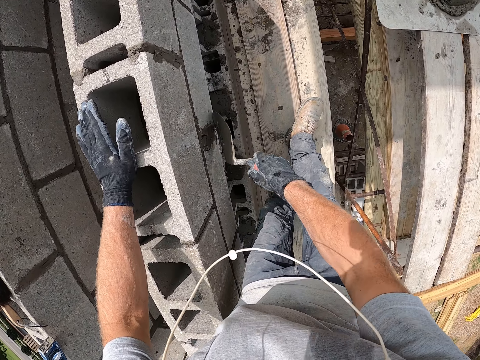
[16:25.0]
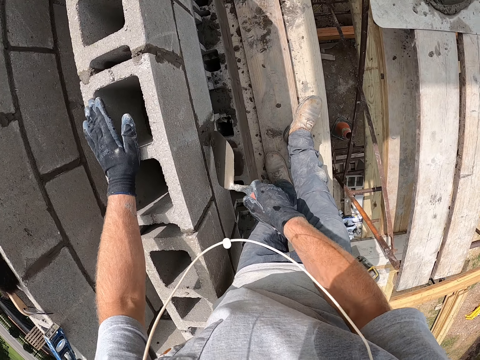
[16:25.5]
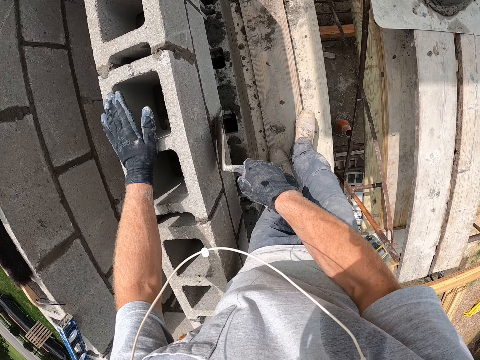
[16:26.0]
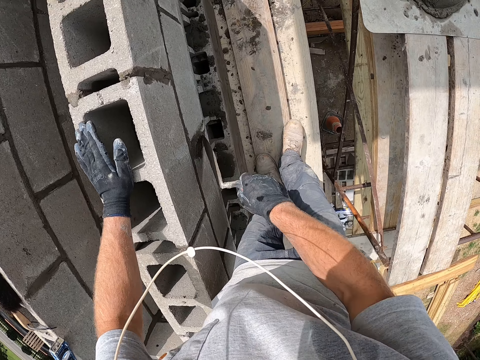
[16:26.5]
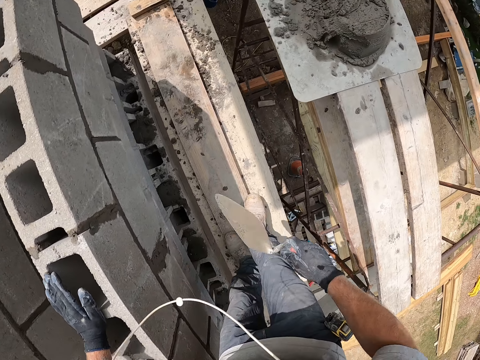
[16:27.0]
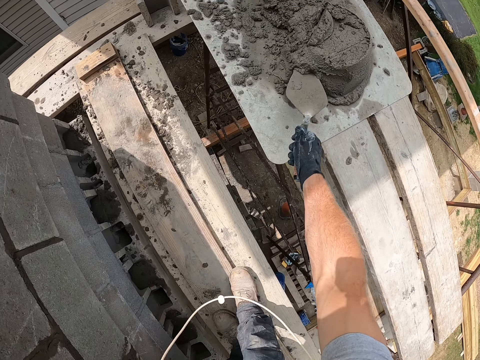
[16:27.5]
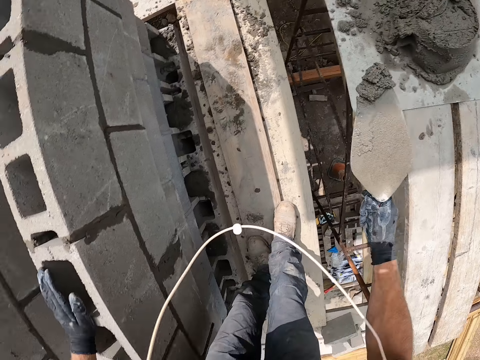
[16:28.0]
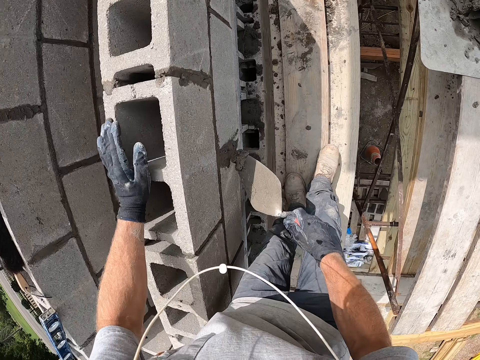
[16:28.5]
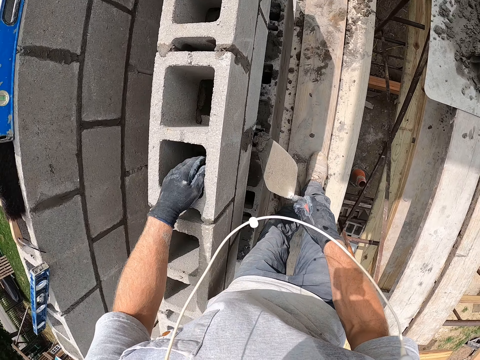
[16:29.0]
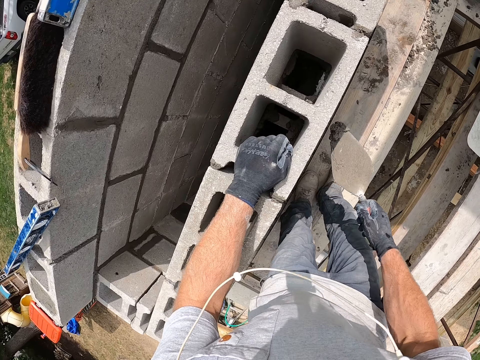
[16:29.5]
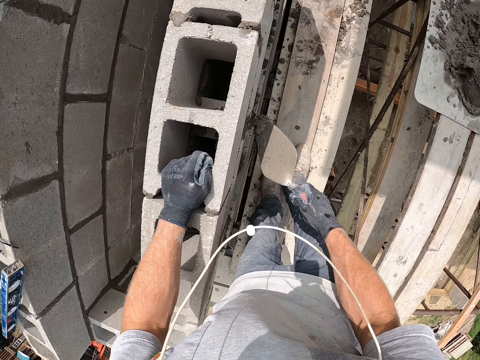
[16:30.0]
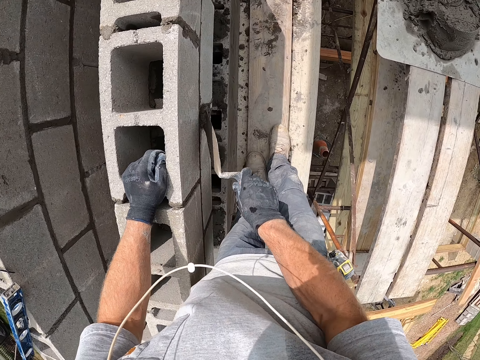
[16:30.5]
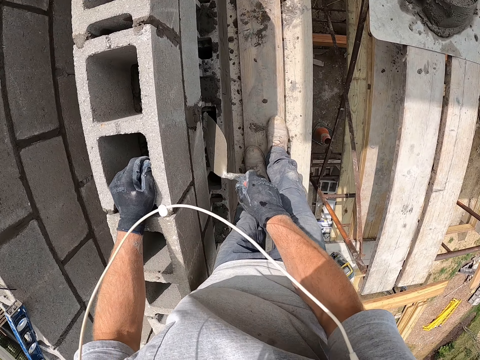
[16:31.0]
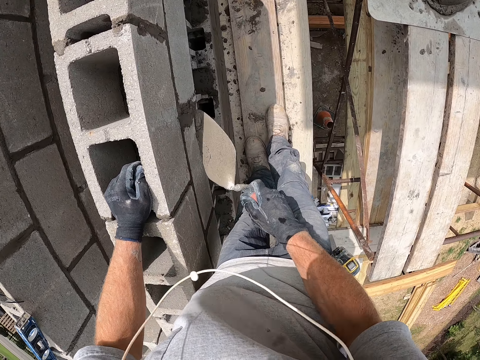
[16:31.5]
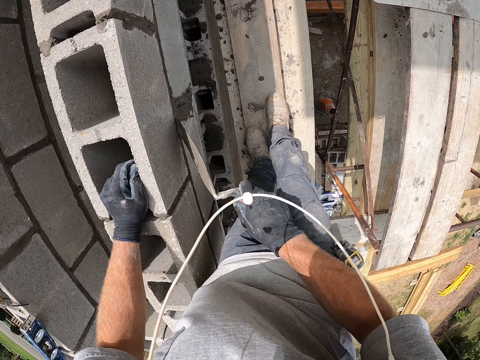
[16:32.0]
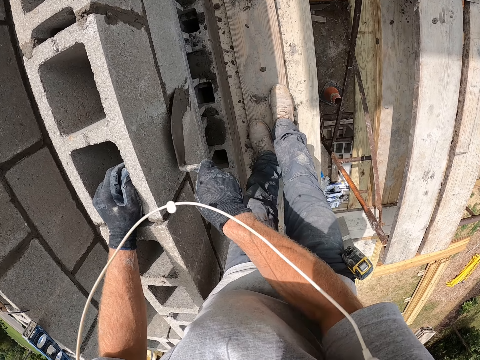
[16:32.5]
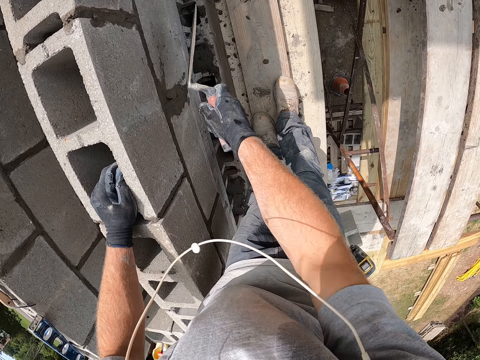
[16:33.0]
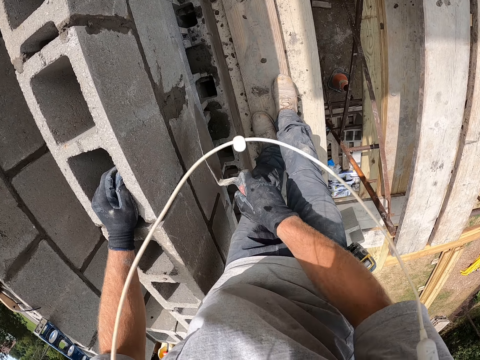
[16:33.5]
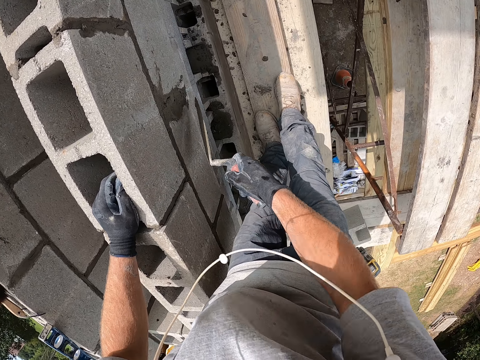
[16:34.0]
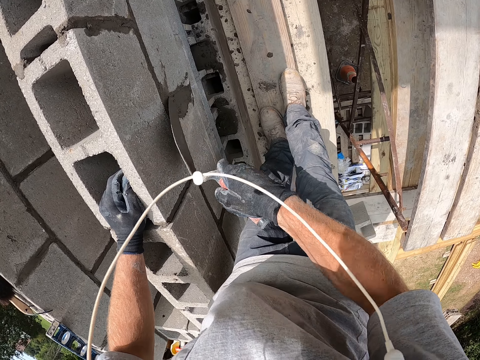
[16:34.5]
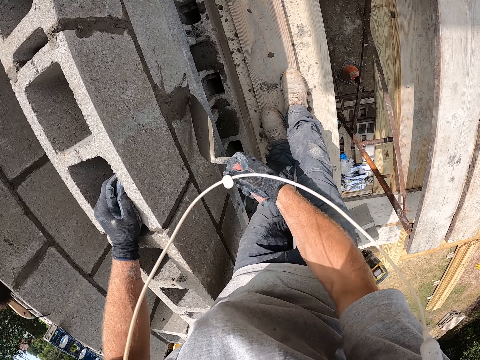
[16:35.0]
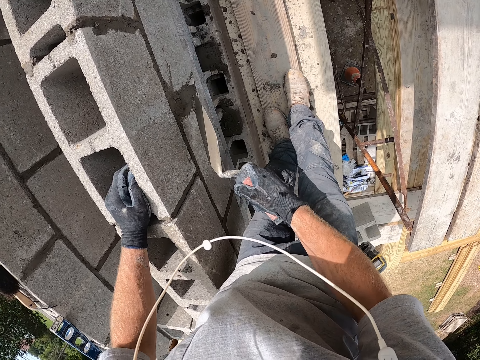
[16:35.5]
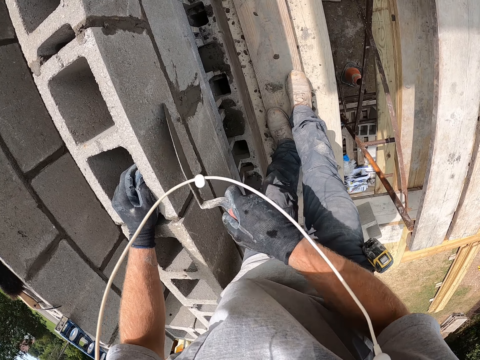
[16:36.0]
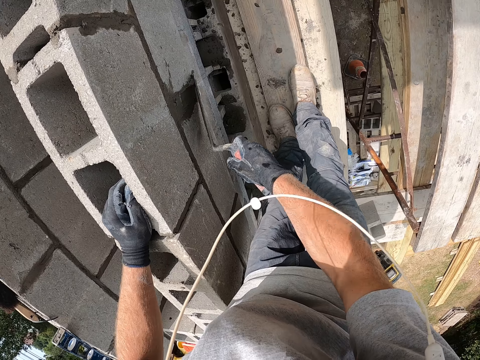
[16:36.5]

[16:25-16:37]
The camera wearer scoops cement with the trowel. They paste cement on the concrete wall with the trowel.

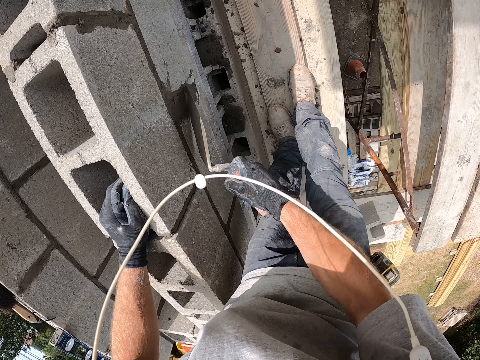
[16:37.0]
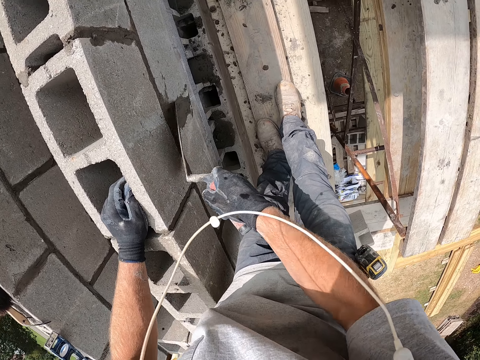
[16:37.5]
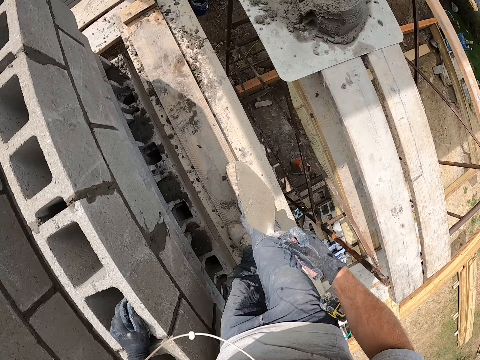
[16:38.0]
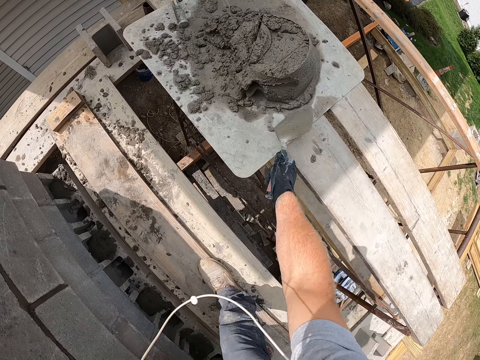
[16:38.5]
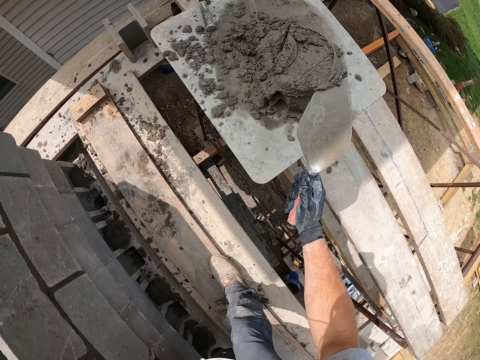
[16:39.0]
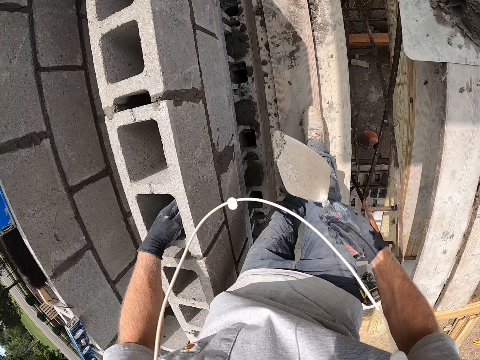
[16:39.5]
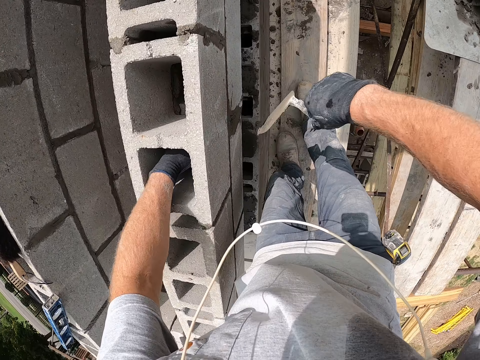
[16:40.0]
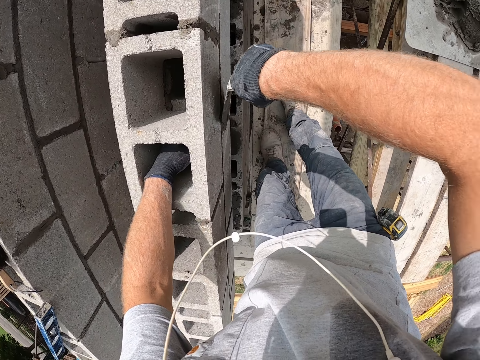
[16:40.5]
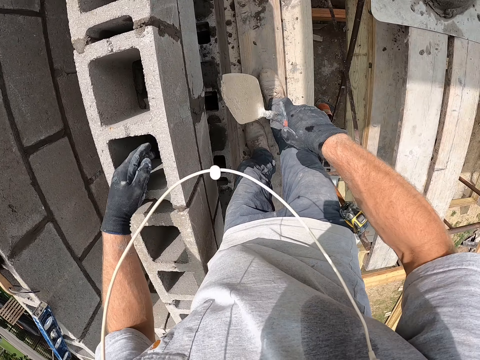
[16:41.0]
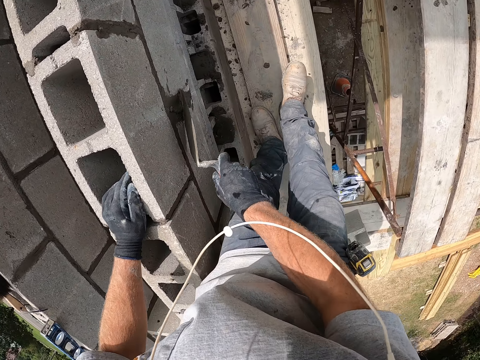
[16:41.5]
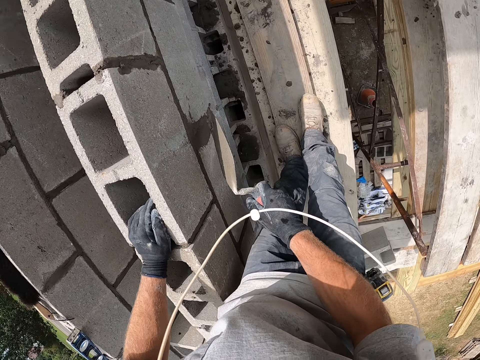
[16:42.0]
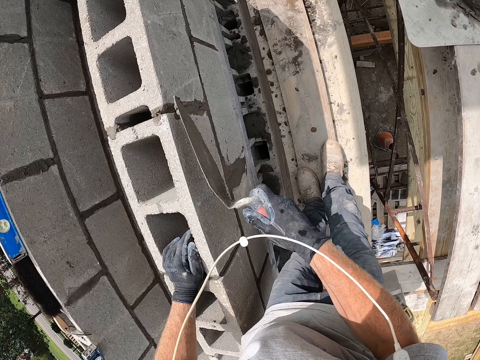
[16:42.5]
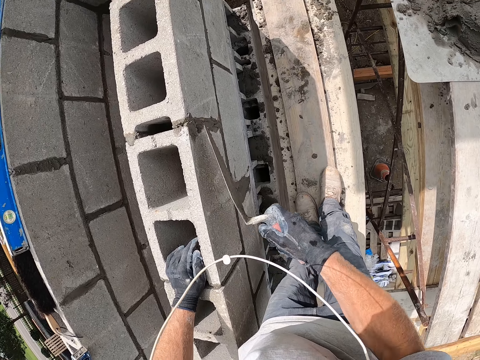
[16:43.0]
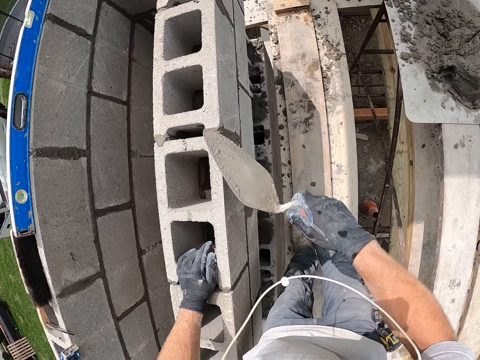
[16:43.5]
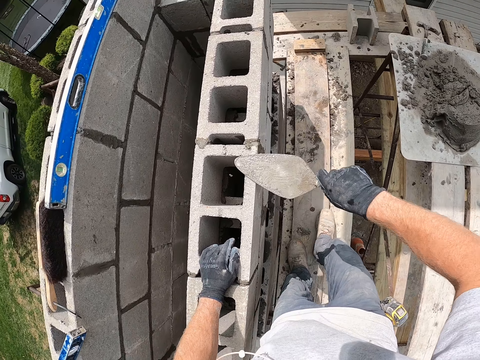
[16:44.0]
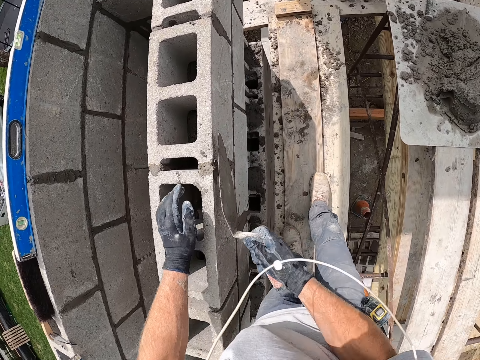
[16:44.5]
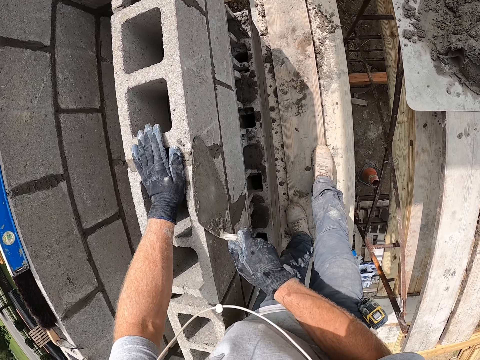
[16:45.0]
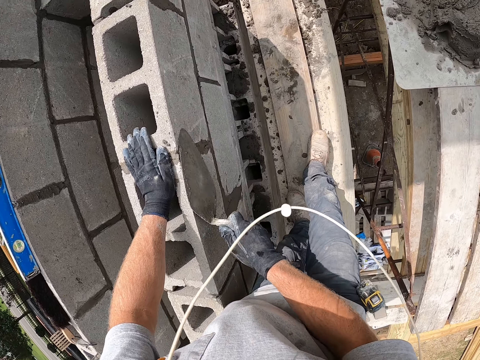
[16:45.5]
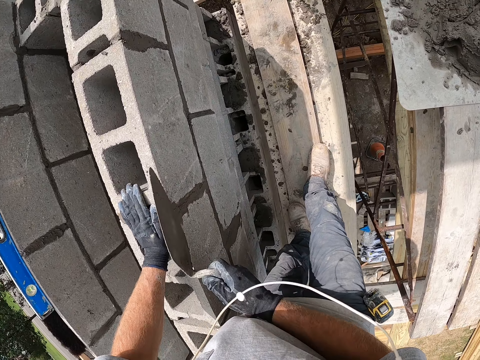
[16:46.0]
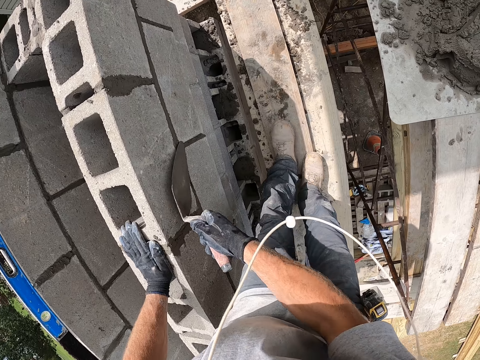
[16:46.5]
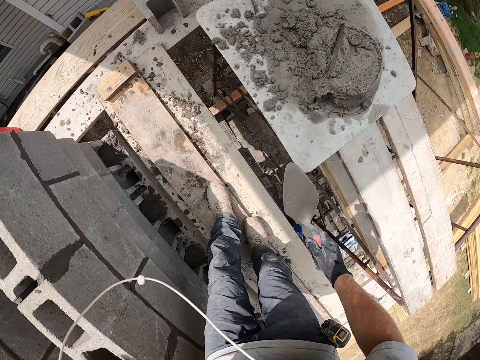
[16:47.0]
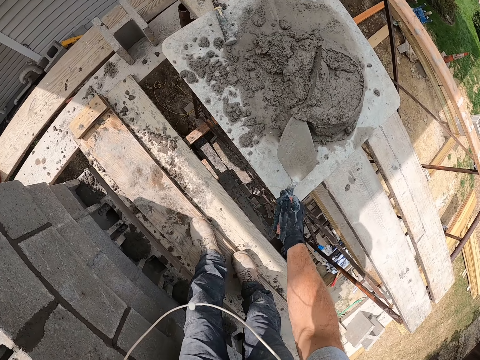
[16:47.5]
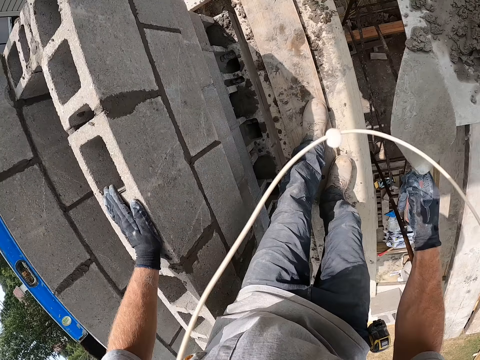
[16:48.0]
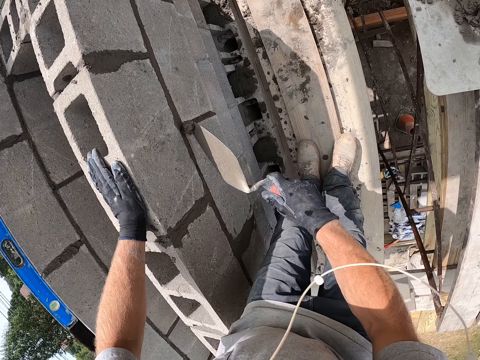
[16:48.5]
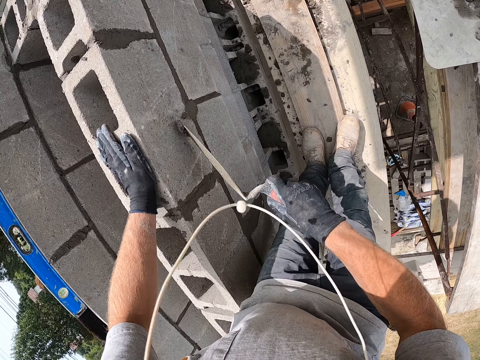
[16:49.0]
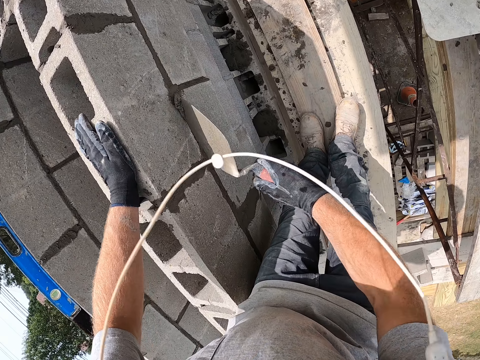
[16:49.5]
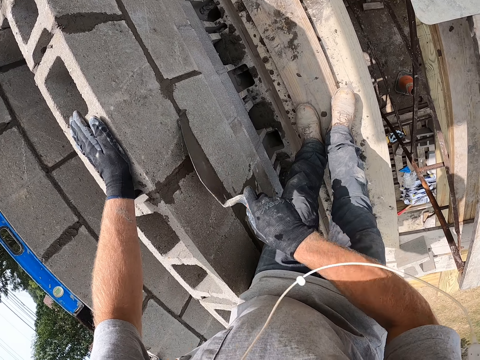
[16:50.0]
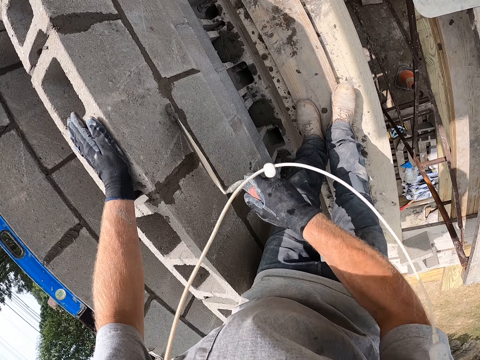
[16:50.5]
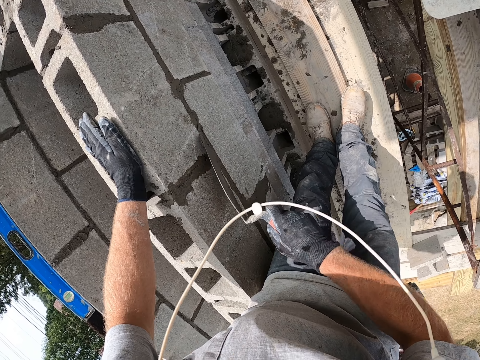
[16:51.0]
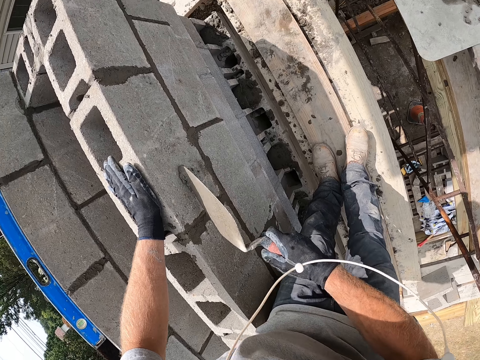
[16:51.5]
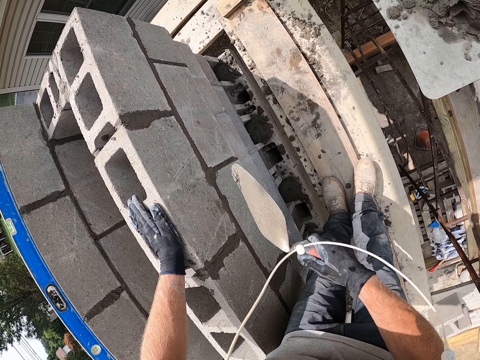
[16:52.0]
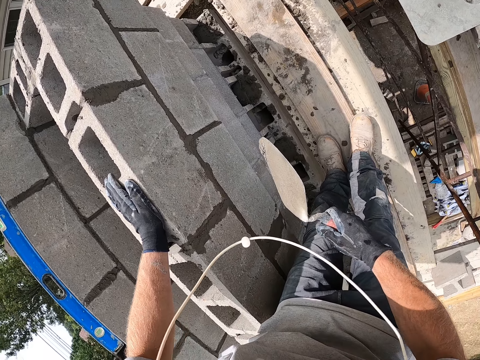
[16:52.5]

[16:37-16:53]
The camera wearer scoops cement with the trowel. They paste cement on the concrete wall with the trowel. They scoop cement with the trowel and paste cement on the concrete wall with the trowel.
